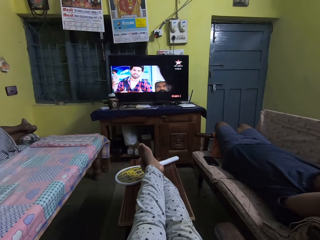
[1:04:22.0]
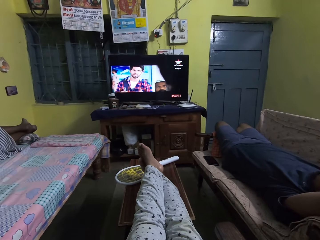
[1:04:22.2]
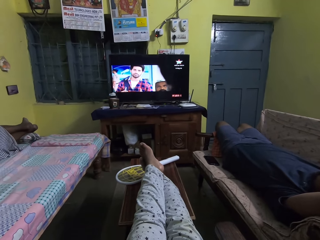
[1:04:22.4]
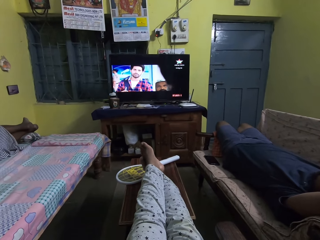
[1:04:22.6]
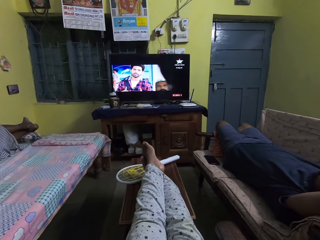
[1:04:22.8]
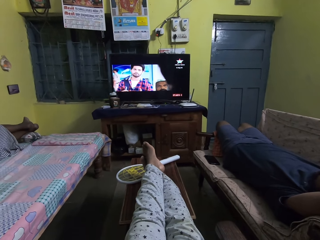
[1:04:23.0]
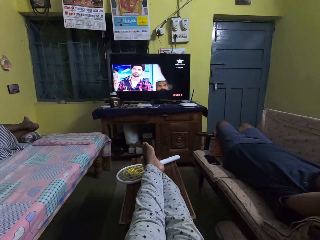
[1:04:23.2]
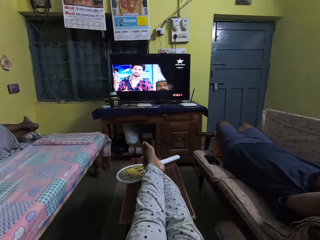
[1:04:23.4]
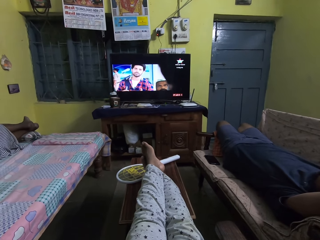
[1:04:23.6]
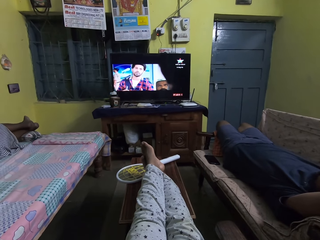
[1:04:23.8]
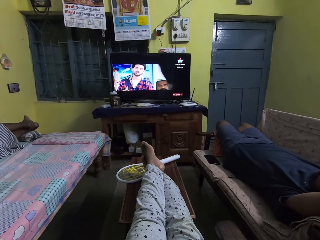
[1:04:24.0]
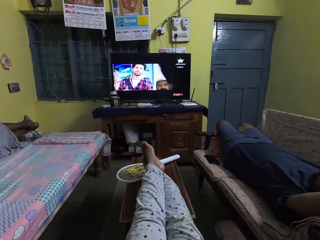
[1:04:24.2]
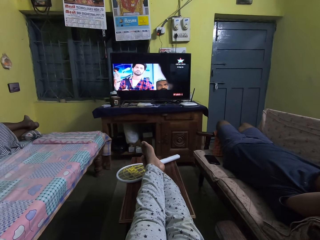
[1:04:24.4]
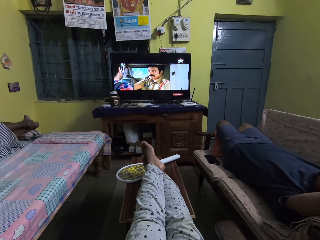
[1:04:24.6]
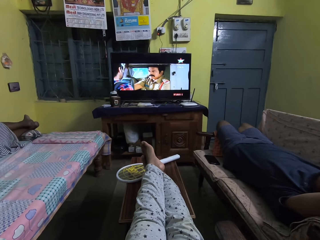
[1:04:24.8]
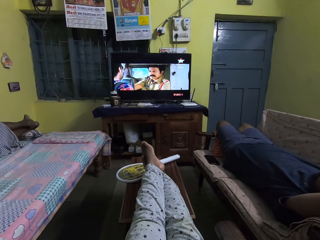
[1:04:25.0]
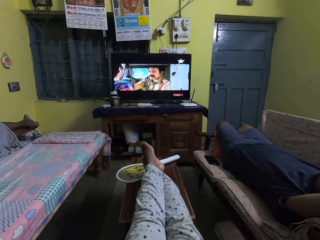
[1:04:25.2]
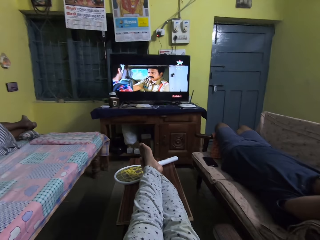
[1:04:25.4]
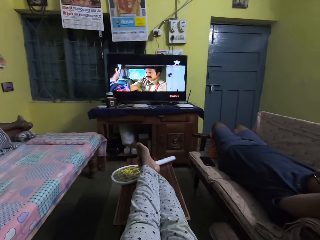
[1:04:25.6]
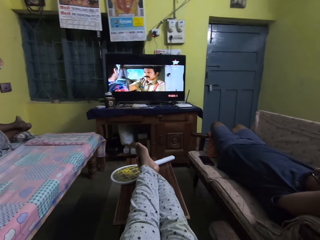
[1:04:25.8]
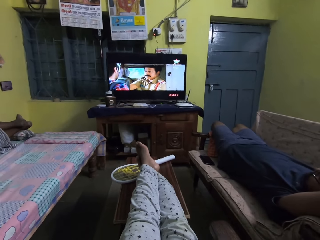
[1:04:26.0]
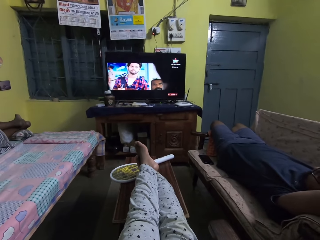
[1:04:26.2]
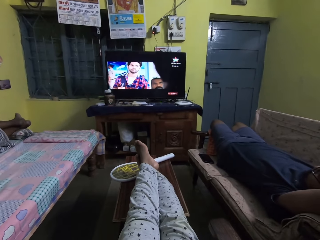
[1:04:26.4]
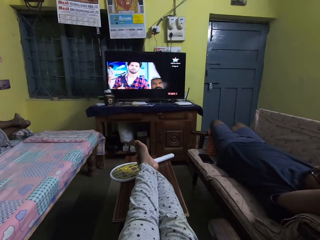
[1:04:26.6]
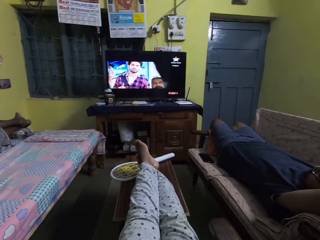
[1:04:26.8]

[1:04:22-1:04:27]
The camera wearer watches television.

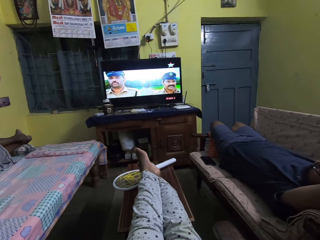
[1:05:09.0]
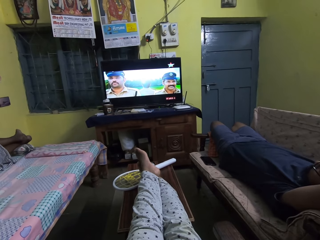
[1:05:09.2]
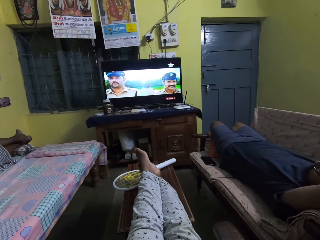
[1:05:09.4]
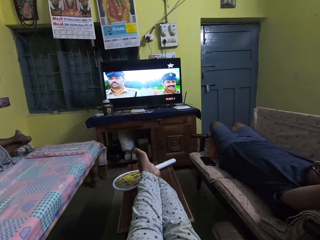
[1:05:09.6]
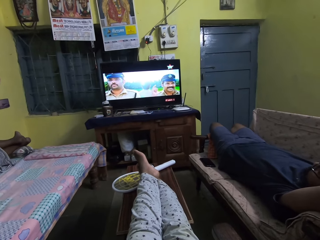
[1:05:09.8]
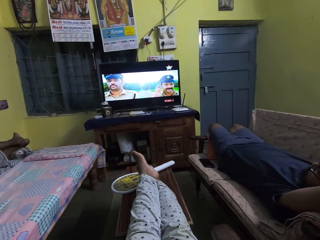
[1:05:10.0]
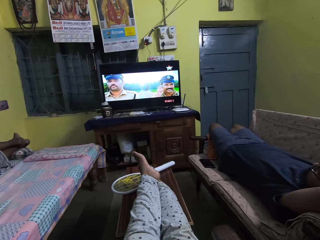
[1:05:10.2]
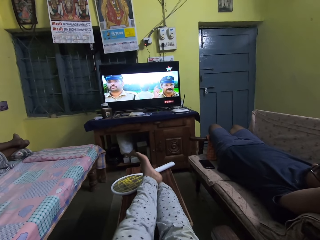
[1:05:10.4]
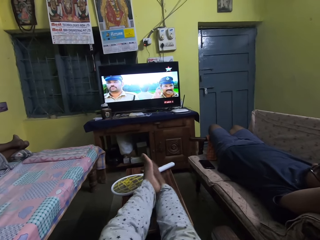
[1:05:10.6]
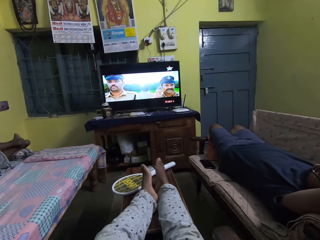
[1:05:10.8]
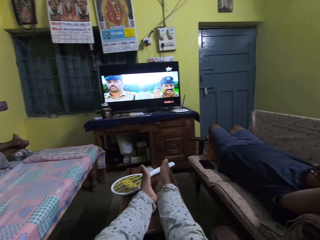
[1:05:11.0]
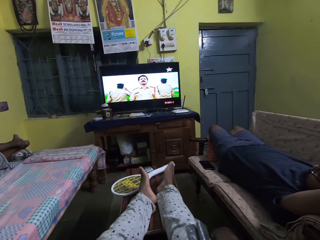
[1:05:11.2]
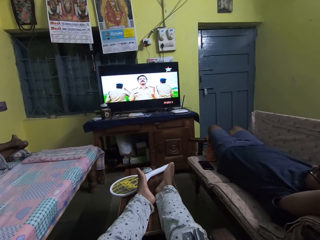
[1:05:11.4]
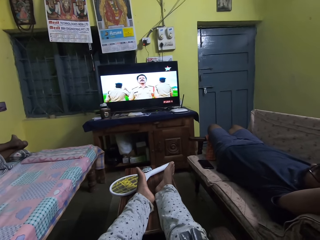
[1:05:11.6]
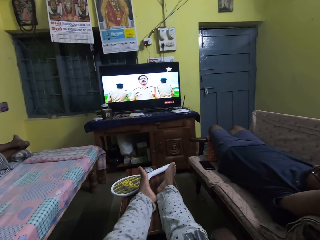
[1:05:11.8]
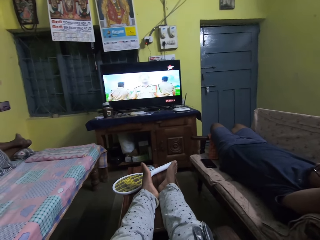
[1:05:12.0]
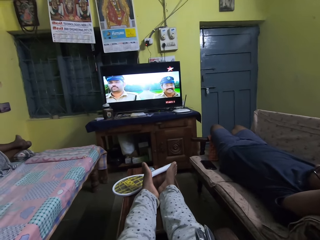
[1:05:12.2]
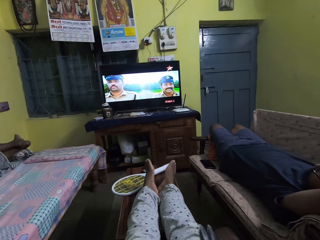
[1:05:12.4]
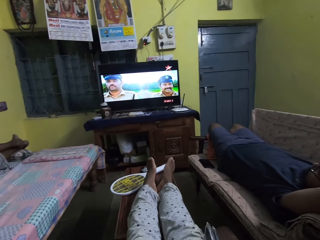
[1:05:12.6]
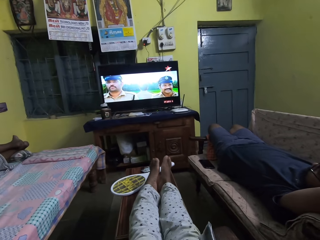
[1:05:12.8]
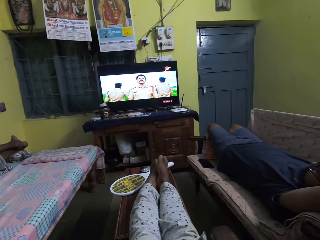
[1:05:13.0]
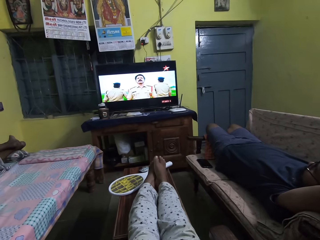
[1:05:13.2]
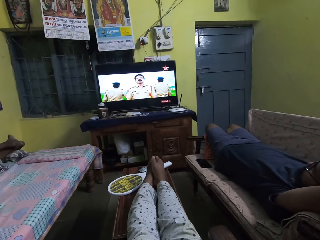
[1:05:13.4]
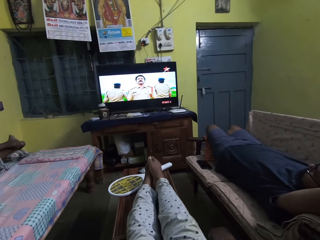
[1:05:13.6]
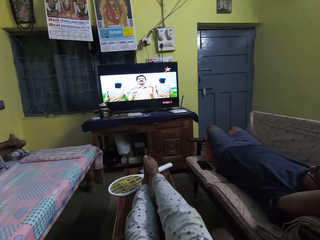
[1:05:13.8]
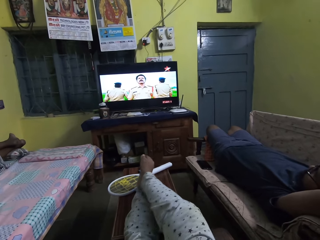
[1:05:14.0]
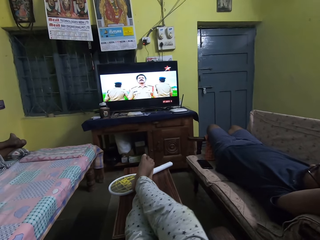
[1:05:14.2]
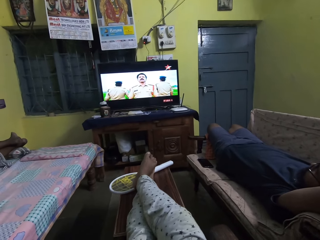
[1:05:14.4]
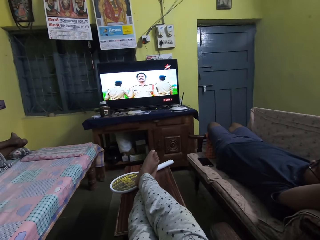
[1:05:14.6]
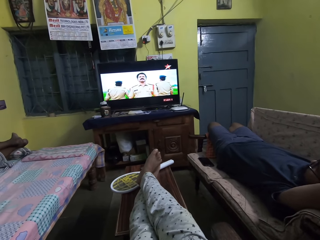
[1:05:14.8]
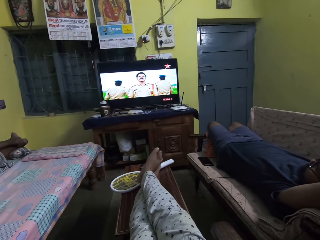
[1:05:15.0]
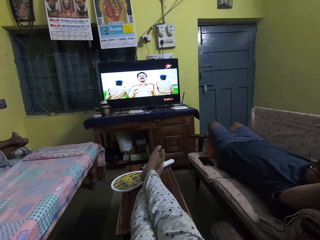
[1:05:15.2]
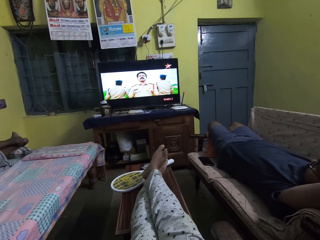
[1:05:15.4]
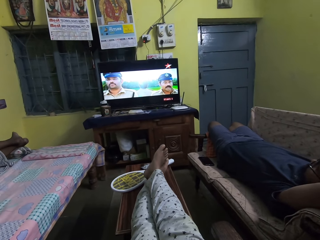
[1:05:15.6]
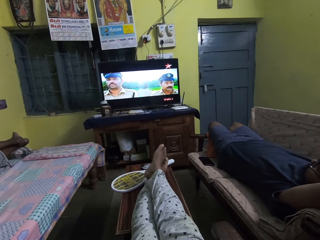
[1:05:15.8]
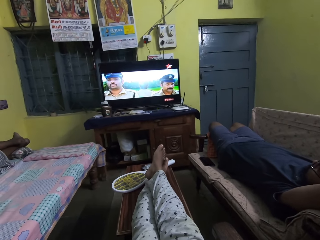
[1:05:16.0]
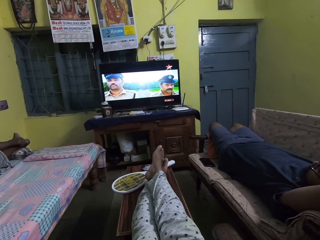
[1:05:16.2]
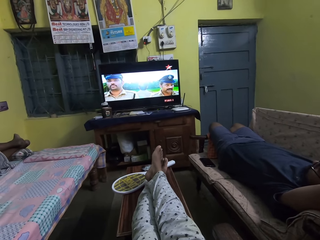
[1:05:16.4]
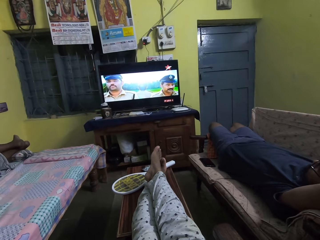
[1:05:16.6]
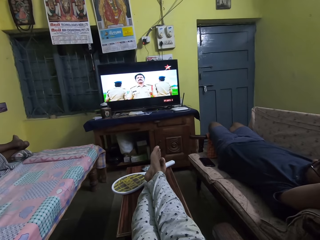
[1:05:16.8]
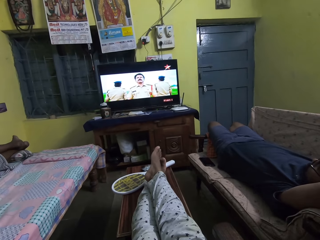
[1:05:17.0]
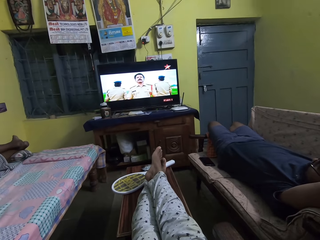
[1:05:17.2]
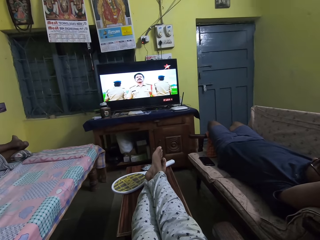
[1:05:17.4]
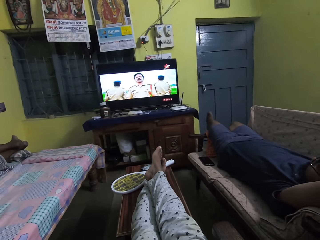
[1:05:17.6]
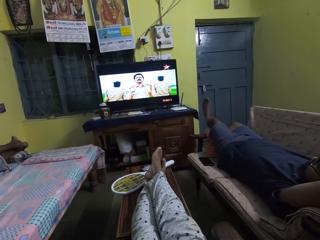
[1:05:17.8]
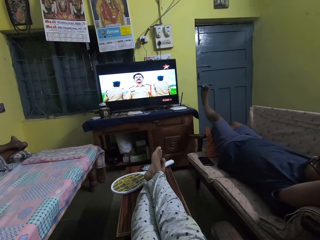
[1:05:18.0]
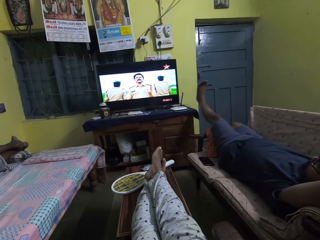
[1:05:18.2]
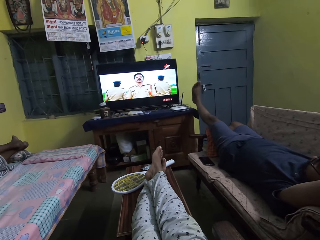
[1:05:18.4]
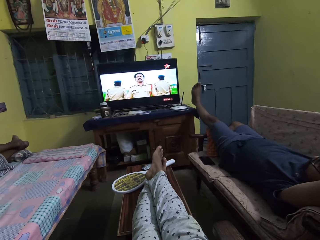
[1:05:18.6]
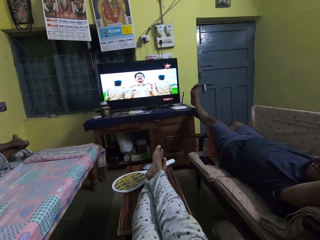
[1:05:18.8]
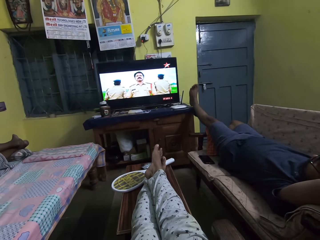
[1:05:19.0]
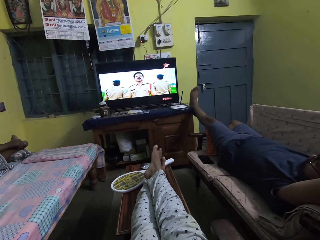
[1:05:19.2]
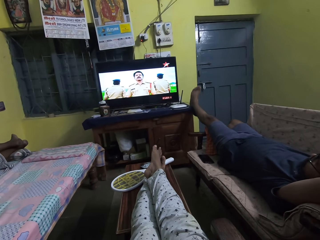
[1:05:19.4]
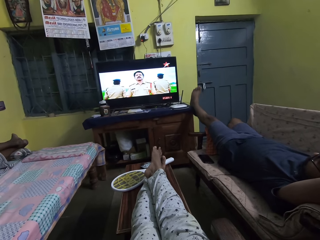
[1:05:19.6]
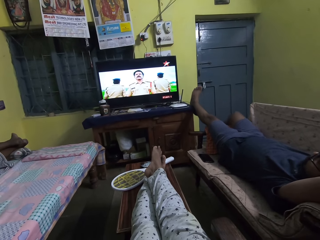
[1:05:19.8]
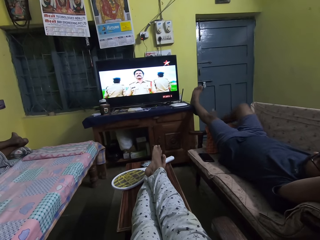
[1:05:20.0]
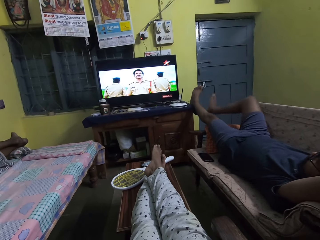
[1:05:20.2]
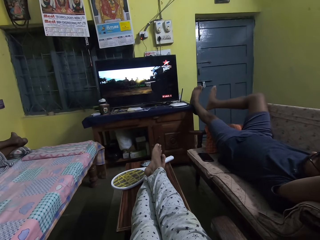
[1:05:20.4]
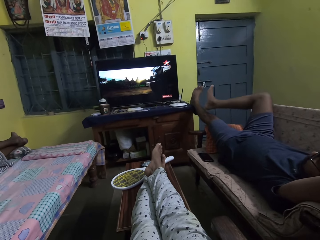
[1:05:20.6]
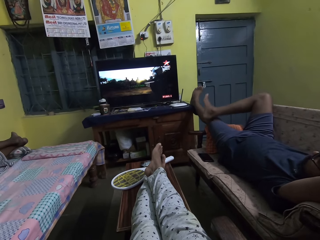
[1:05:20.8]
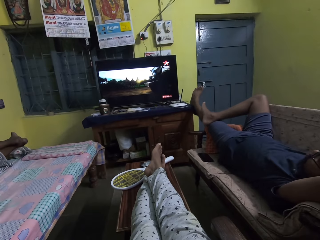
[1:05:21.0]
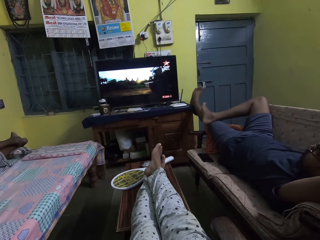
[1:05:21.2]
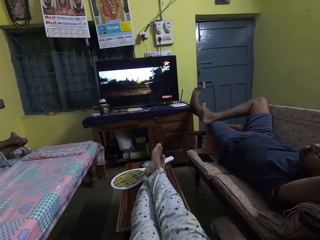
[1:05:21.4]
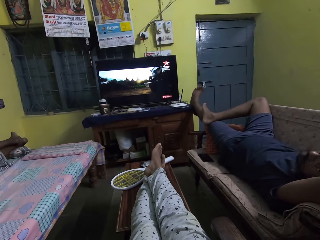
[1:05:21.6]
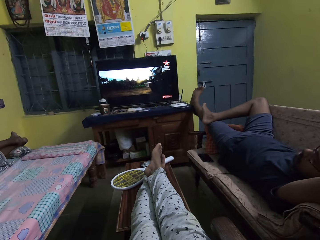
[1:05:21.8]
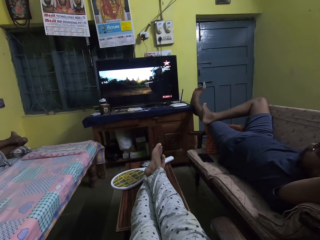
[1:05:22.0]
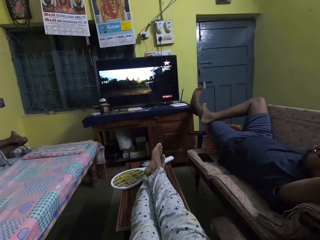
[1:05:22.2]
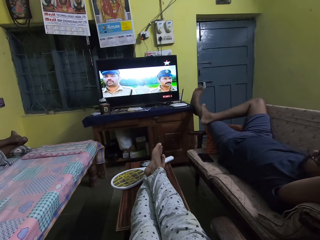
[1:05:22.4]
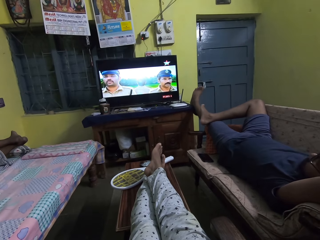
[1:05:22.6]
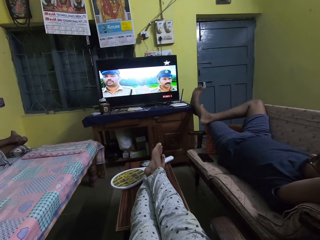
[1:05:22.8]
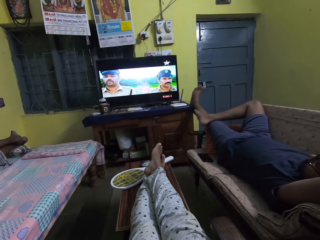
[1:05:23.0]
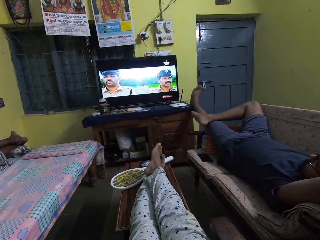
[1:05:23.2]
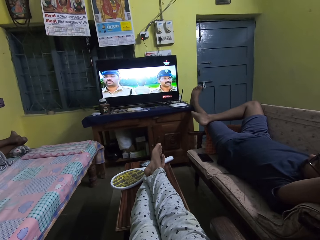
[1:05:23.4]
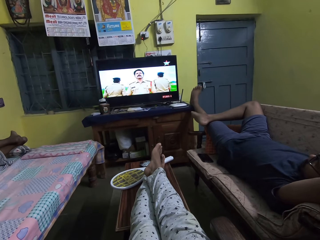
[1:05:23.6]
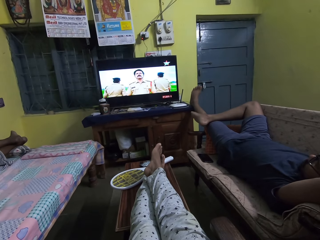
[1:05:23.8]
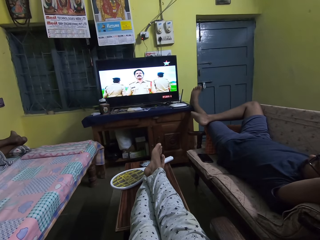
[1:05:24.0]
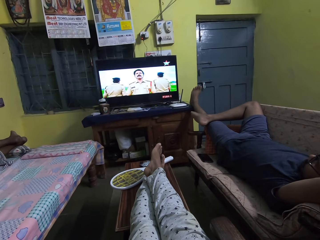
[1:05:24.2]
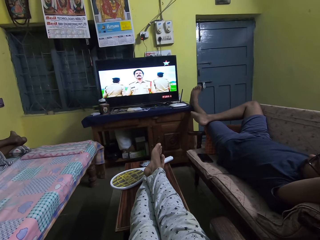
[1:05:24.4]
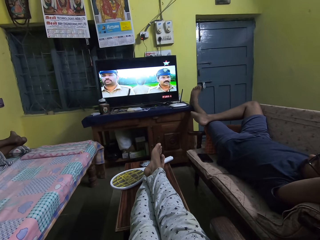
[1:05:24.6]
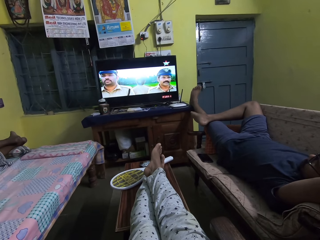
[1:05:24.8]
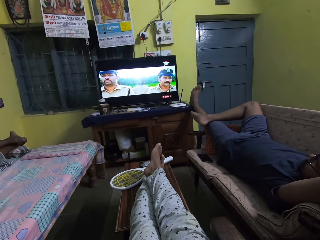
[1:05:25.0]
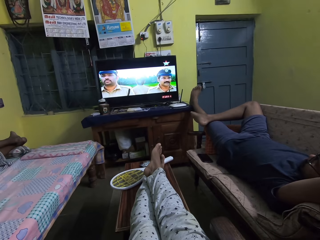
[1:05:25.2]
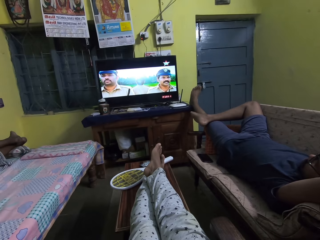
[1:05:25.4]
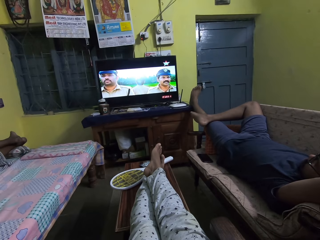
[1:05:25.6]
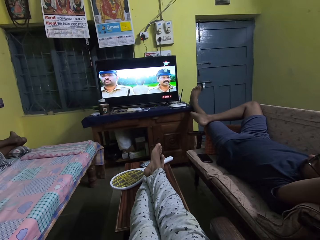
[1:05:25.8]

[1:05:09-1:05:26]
The camera wearer places her left leg on the table. She watches television. She places her right leg on her left leg on the table. She watches television. A man puts a leg on a television stand. The man places his right leg on his left leg on a sofa arm rest. The camera wearer watches television.
